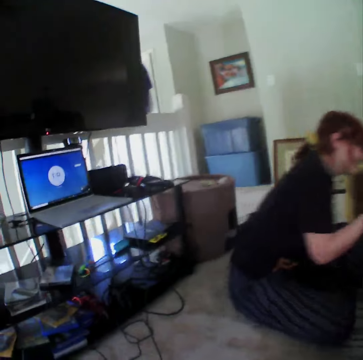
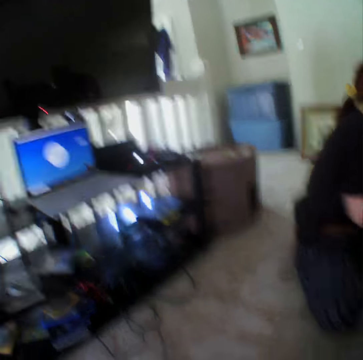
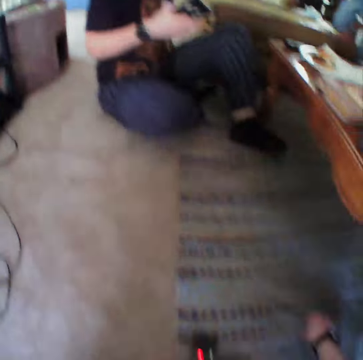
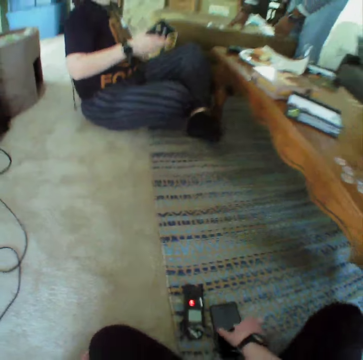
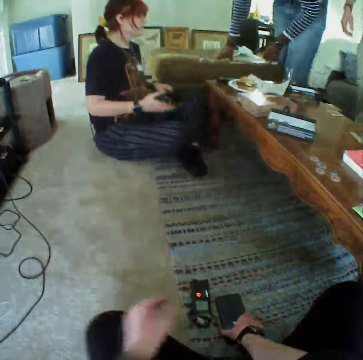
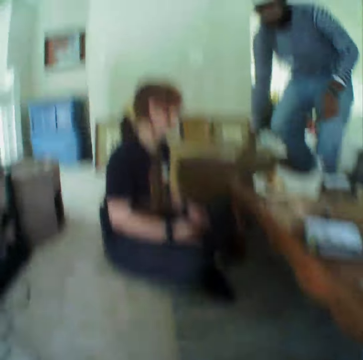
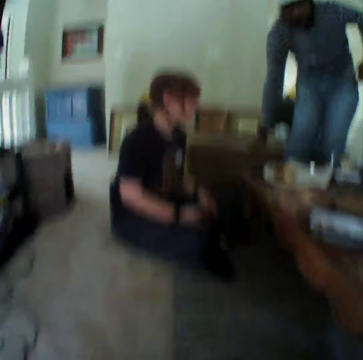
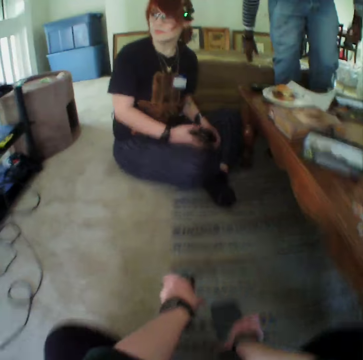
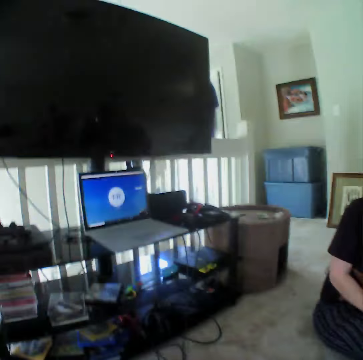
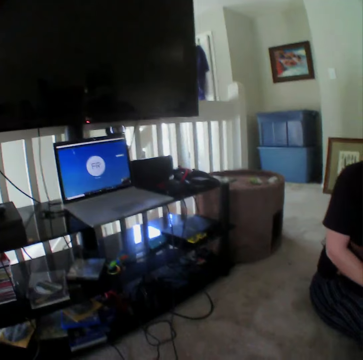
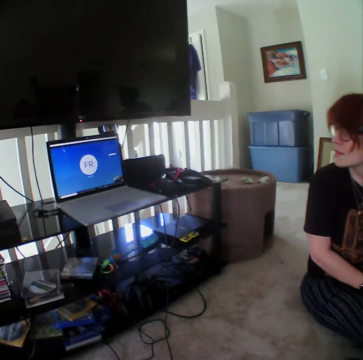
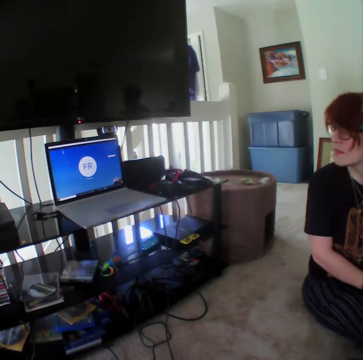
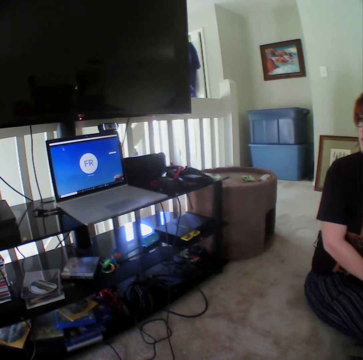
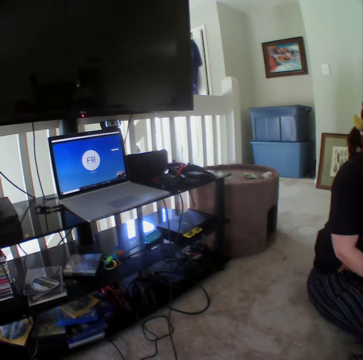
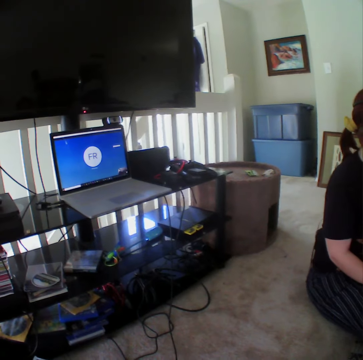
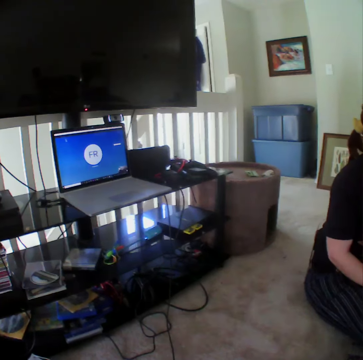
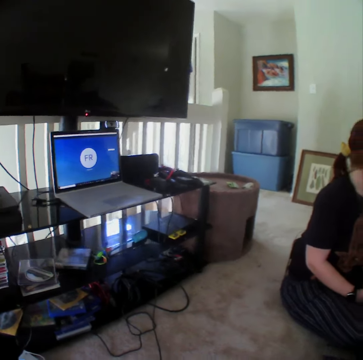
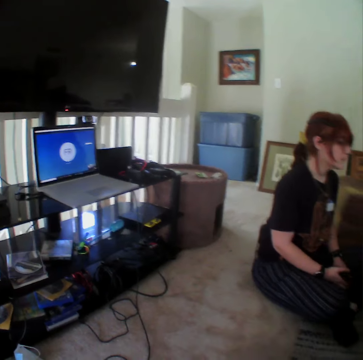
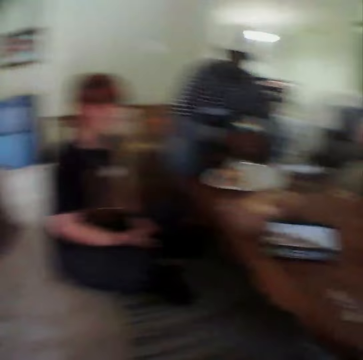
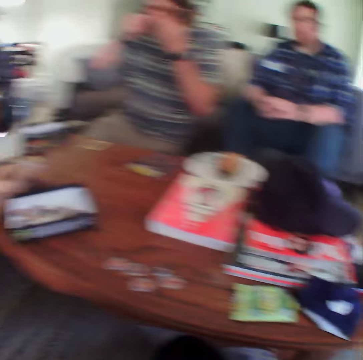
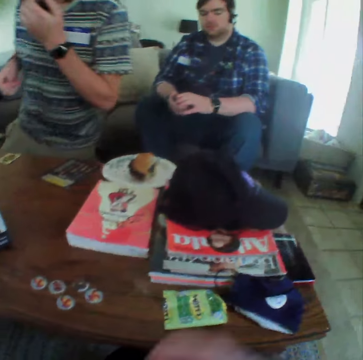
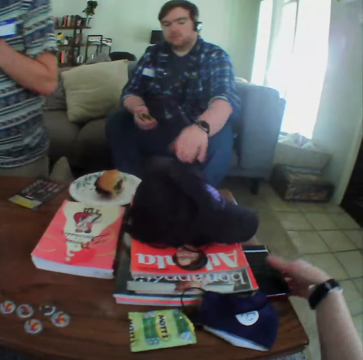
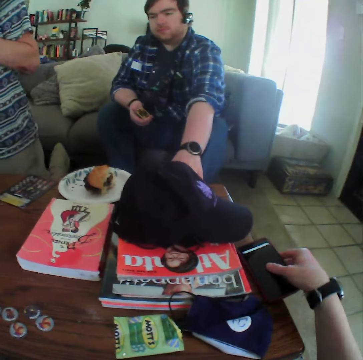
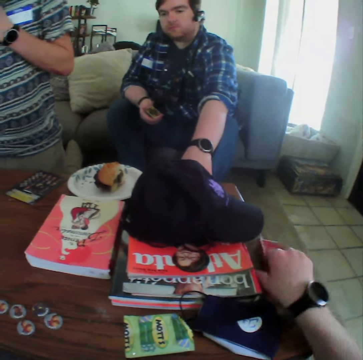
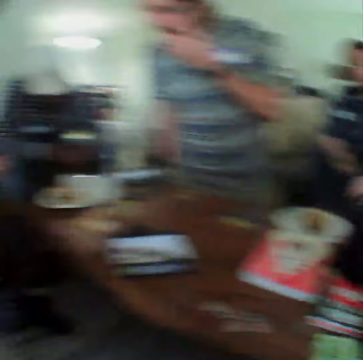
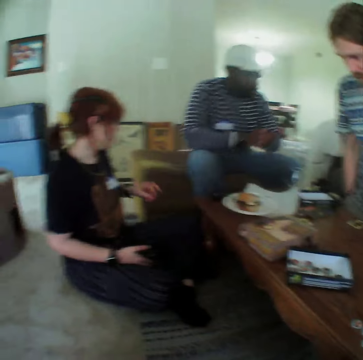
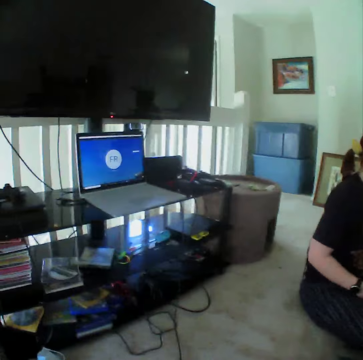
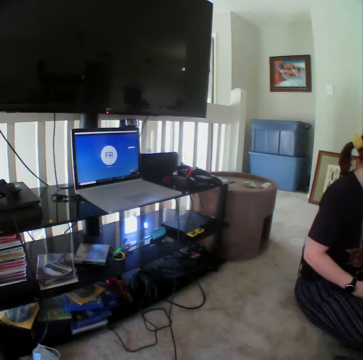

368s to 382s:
The camera wearer moves the phone. A person sits on the chair. Another person stares at the television. A third person stands up from the chair. A fourth person touches the table. The camera wearer turns the book on the table.

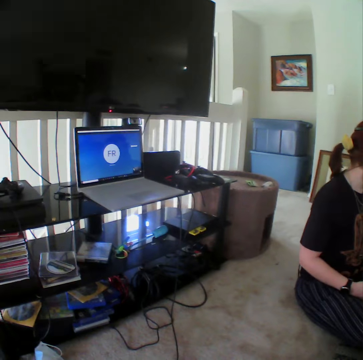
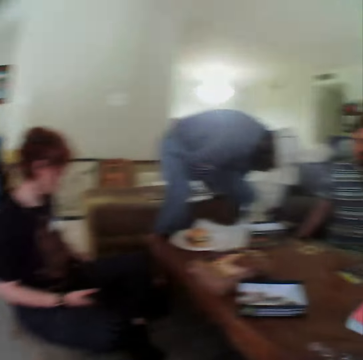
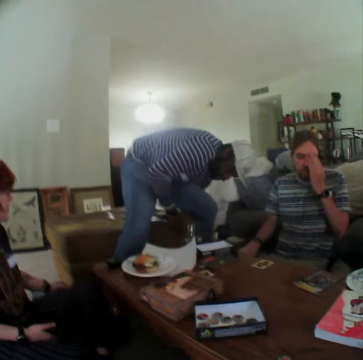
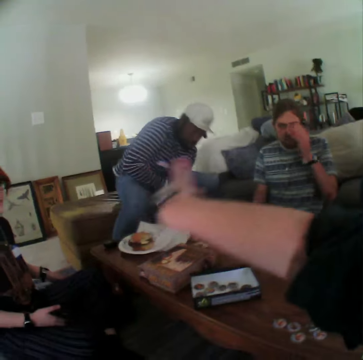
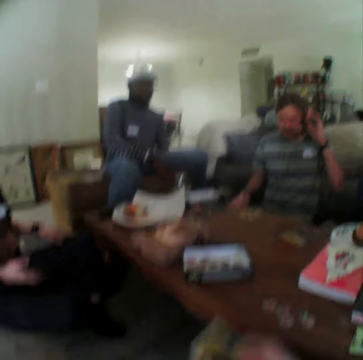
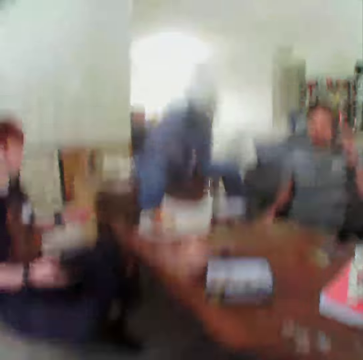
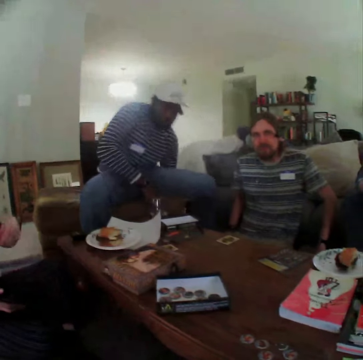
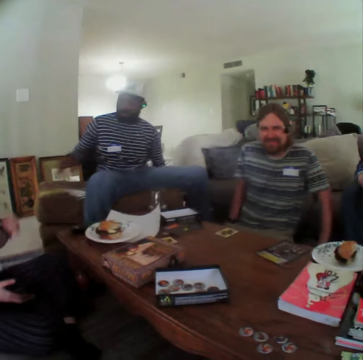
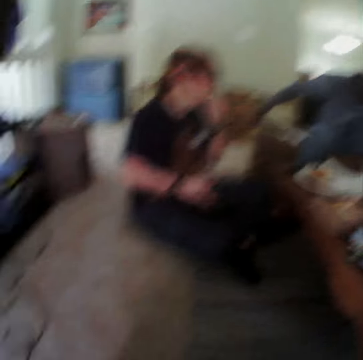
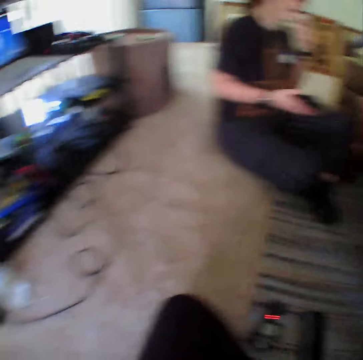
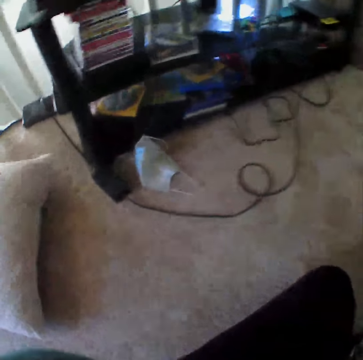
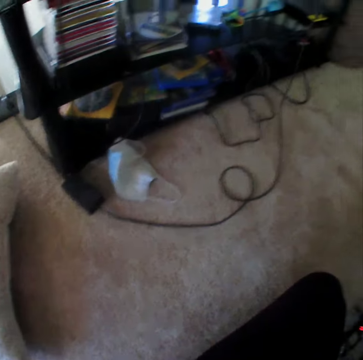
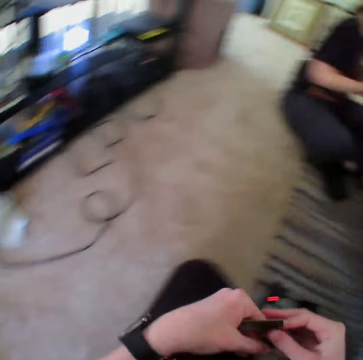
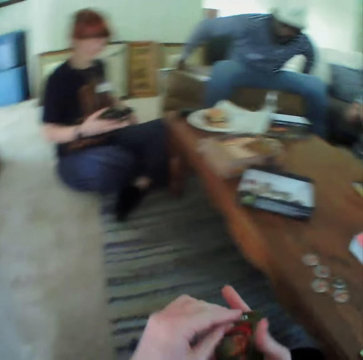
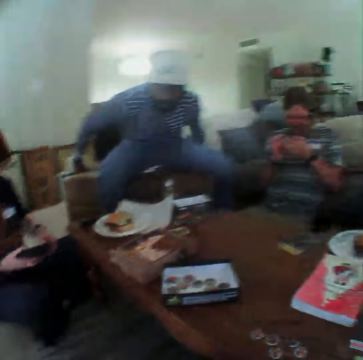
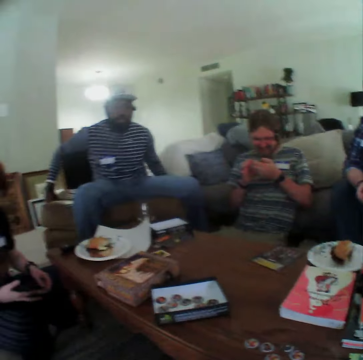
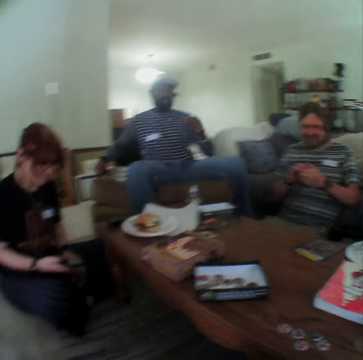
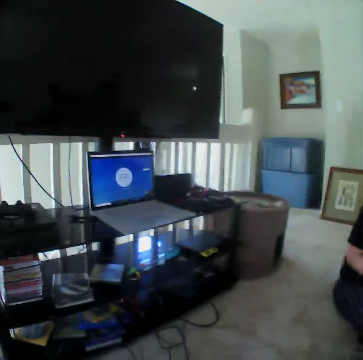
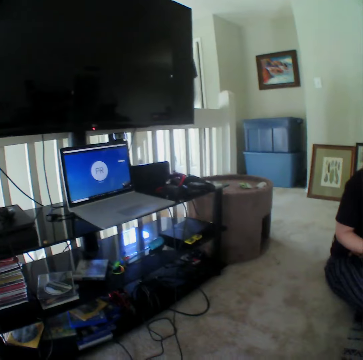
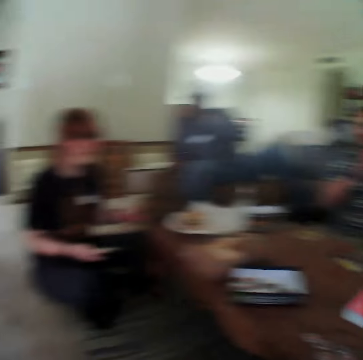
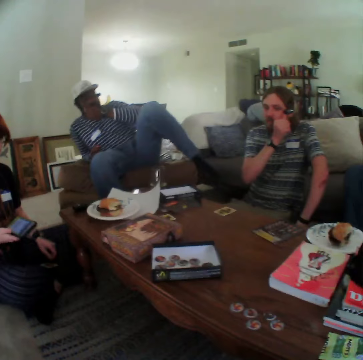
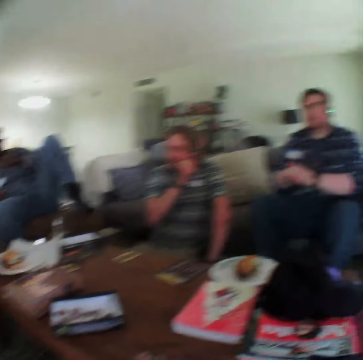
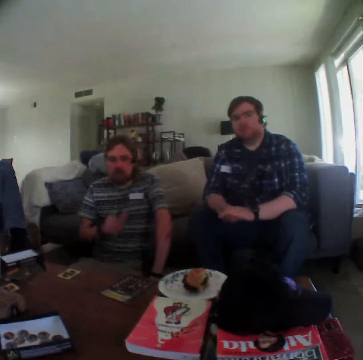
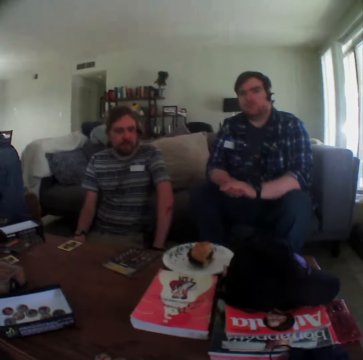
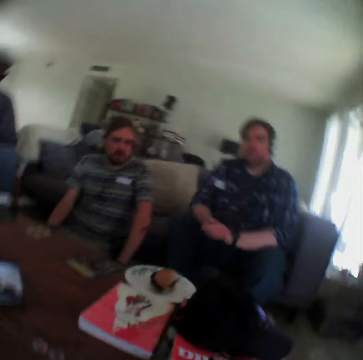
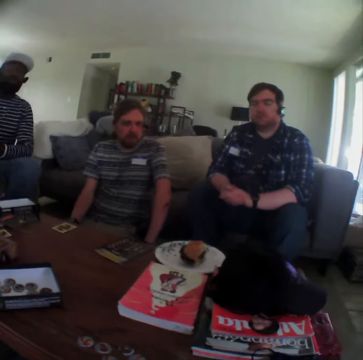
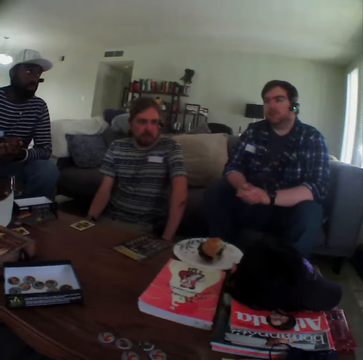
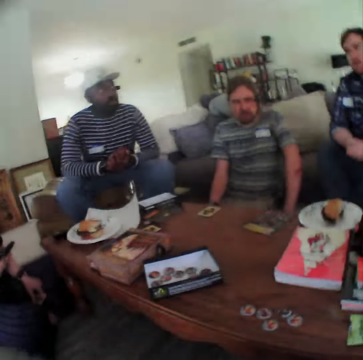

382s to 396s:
A person moves the seat. The camera wearer moves the hand with the card. Another person touches the face. The first person touches the hair, moves the hand on the chair, sits on the chair, moves the leg up and touches the cheek.

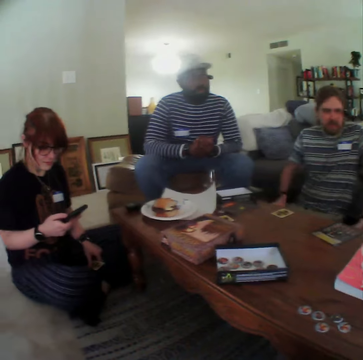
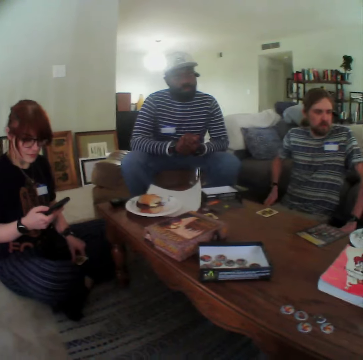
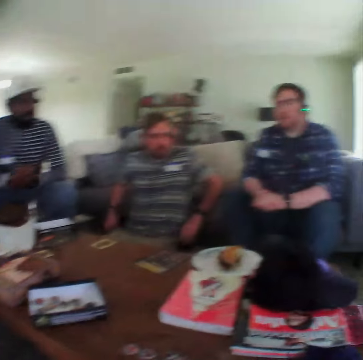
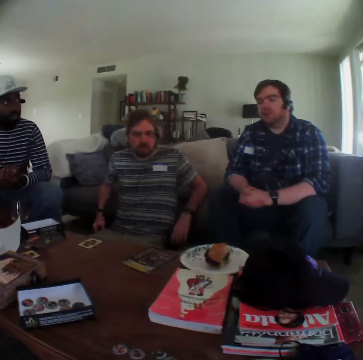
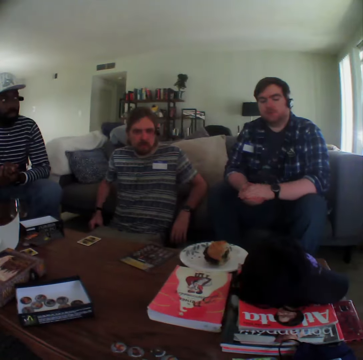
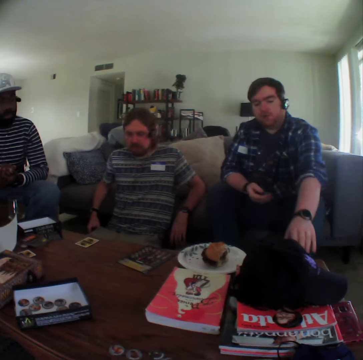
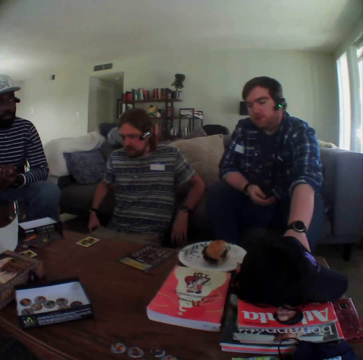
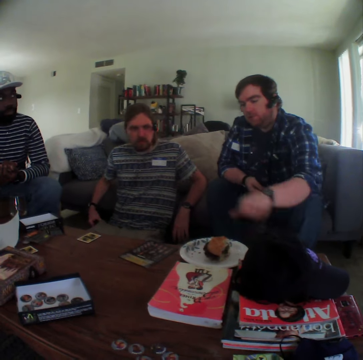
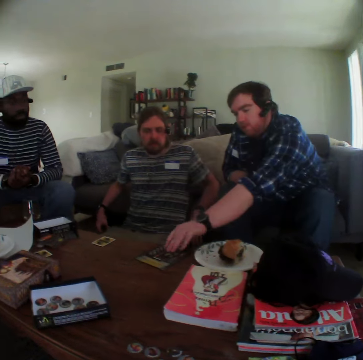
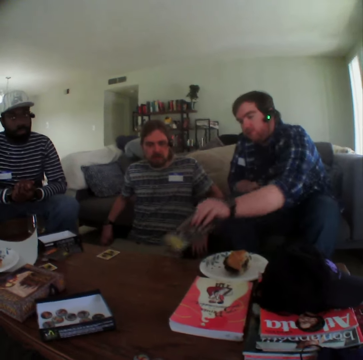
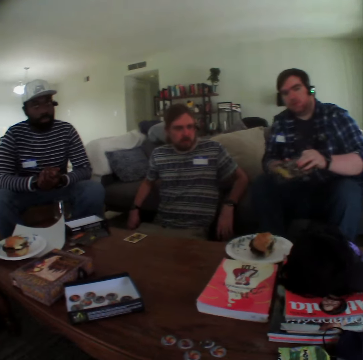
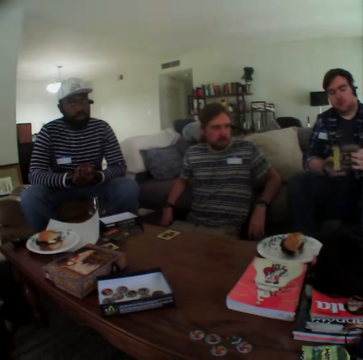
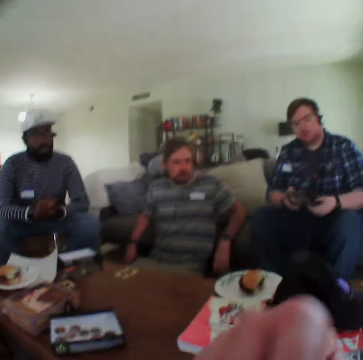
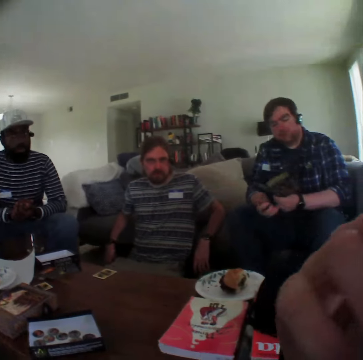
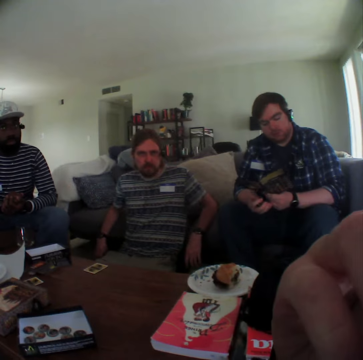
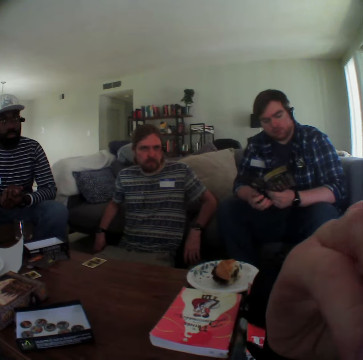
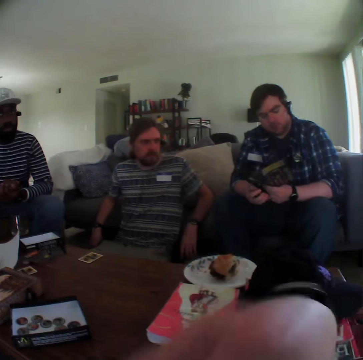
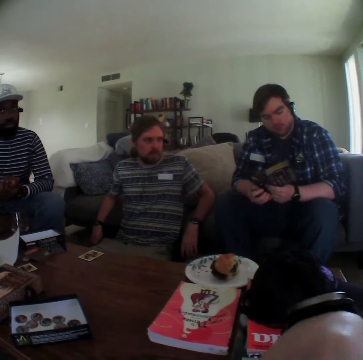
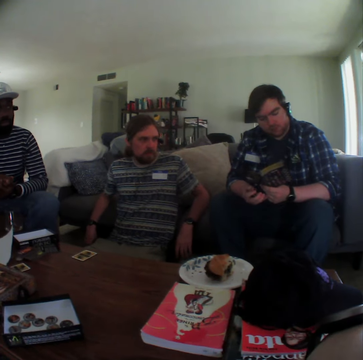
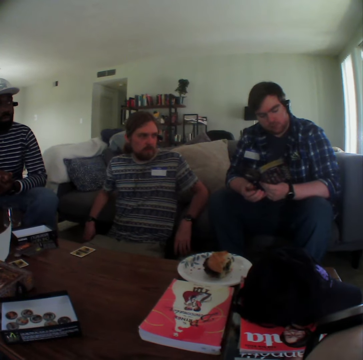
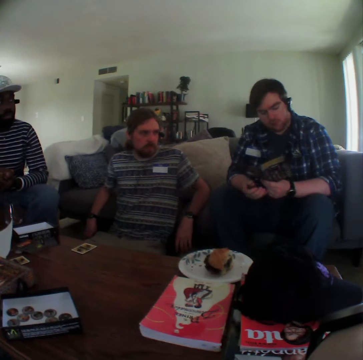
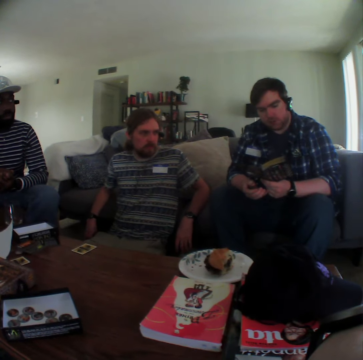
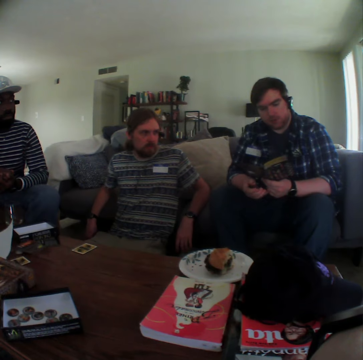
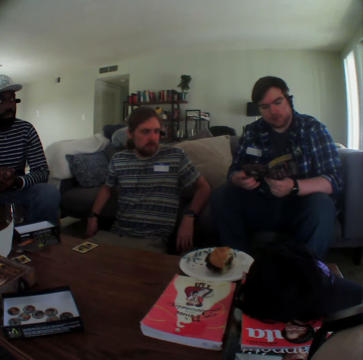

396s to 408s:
A person touches the pocket. Another person touches the table, picks up the paper and opens the booklet. The camera wearer moves the hand to the face.
